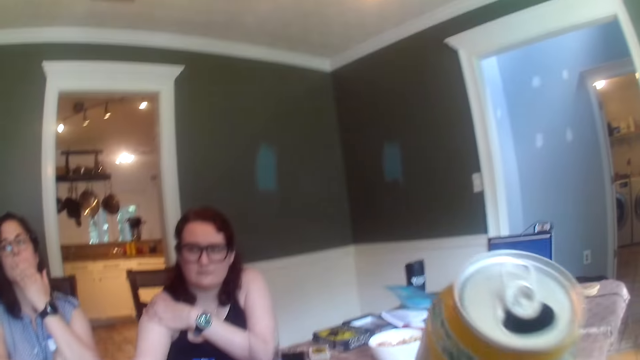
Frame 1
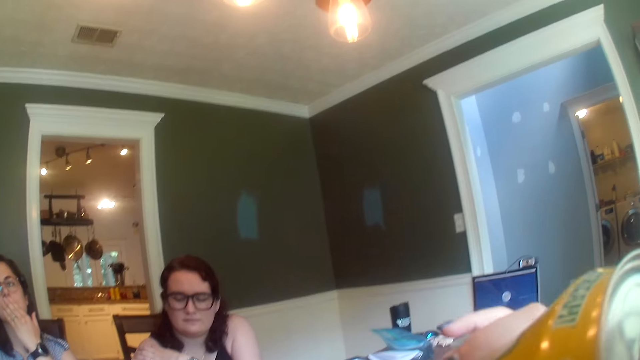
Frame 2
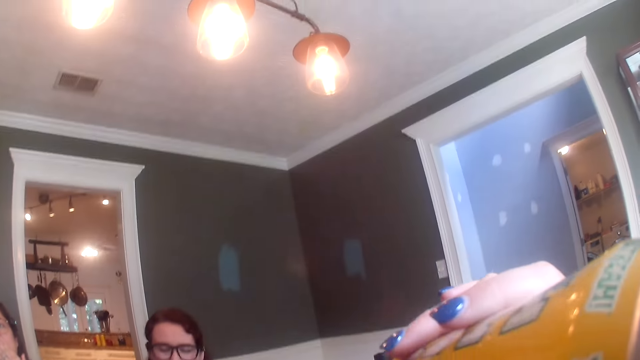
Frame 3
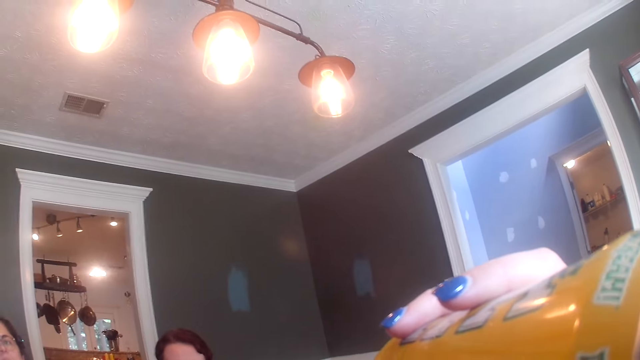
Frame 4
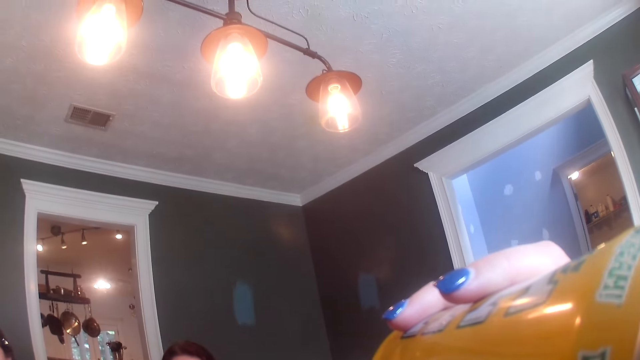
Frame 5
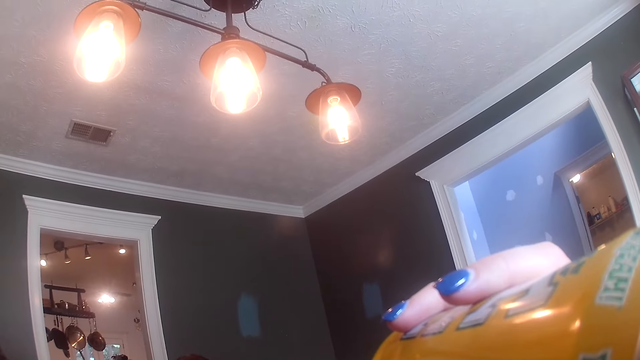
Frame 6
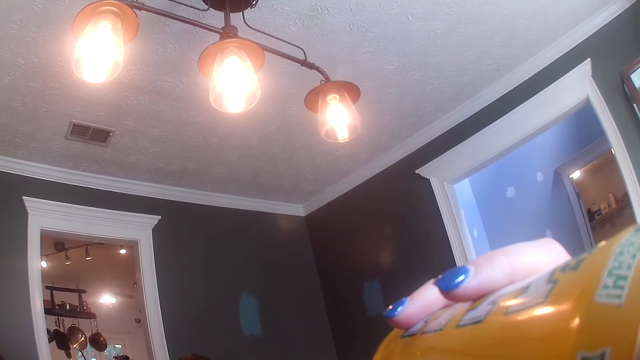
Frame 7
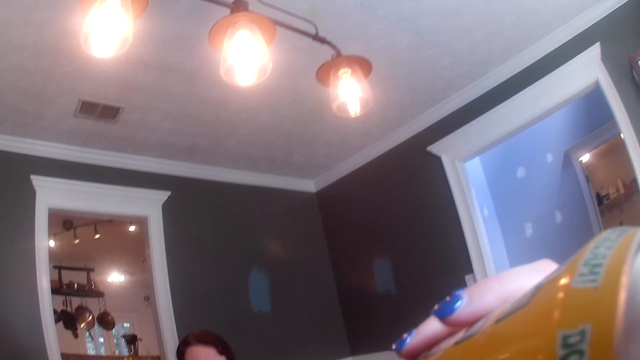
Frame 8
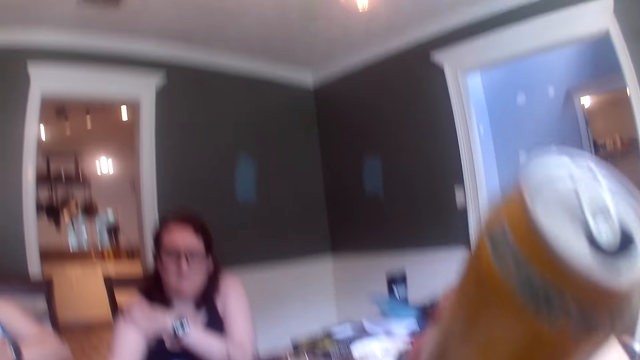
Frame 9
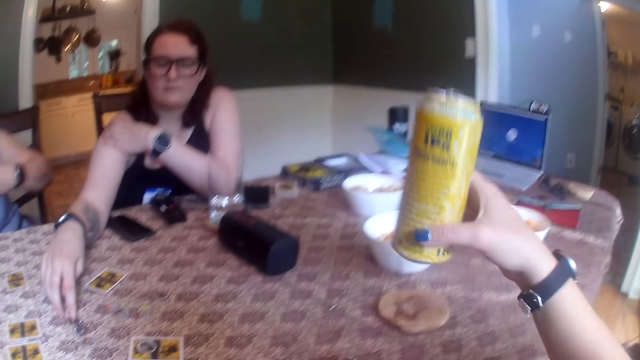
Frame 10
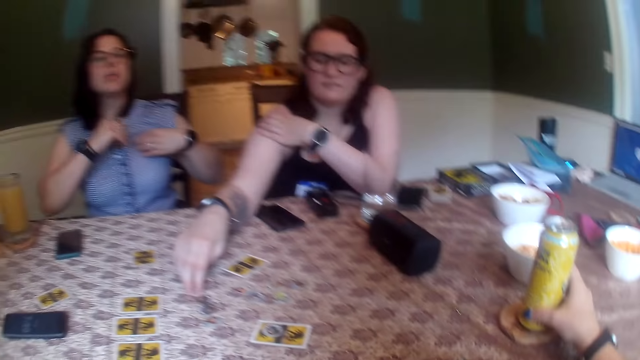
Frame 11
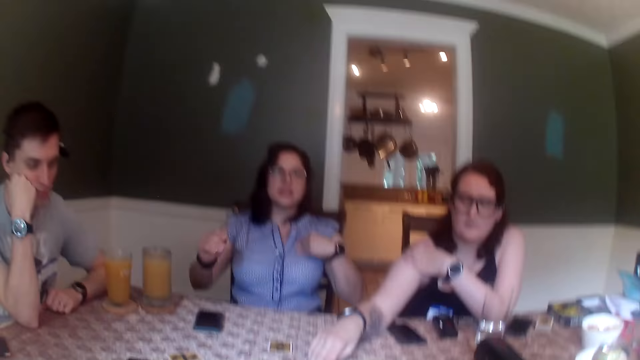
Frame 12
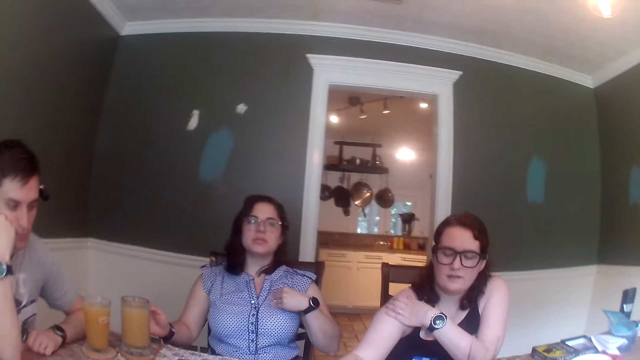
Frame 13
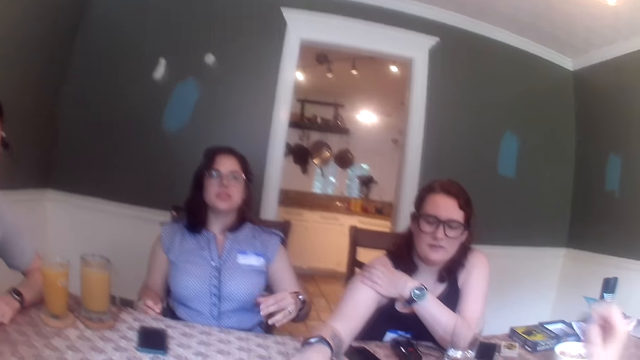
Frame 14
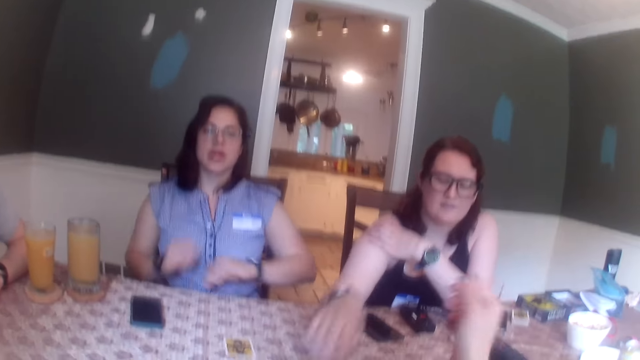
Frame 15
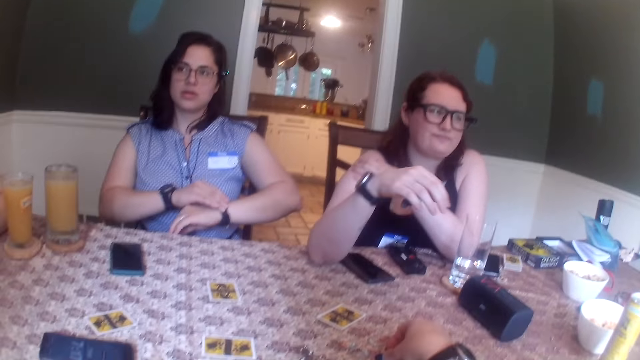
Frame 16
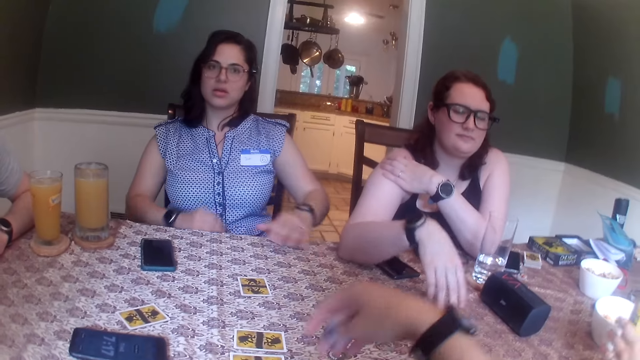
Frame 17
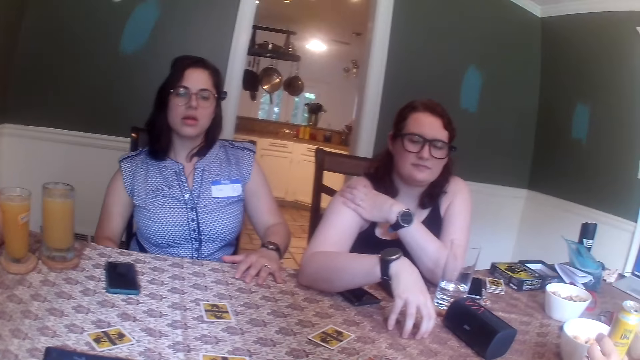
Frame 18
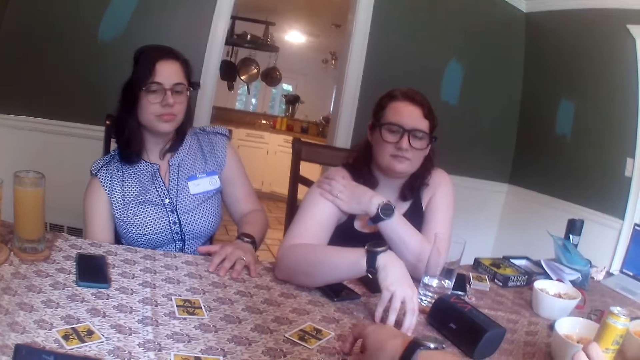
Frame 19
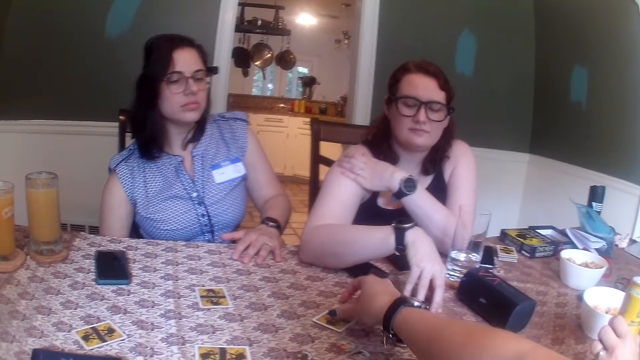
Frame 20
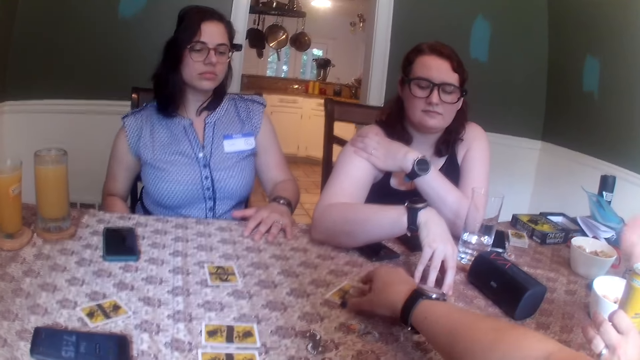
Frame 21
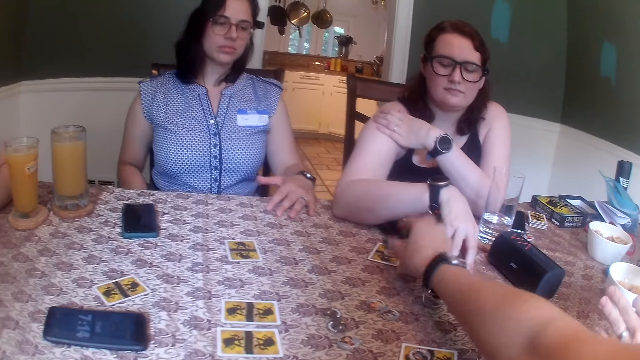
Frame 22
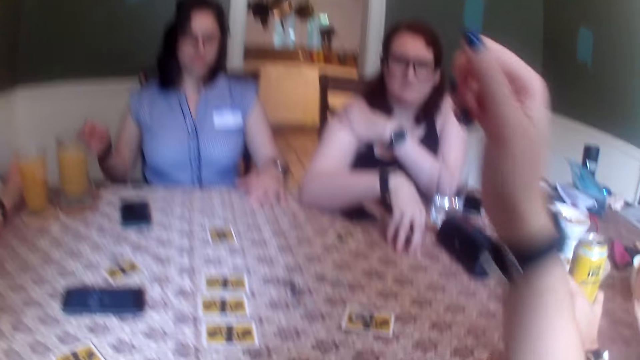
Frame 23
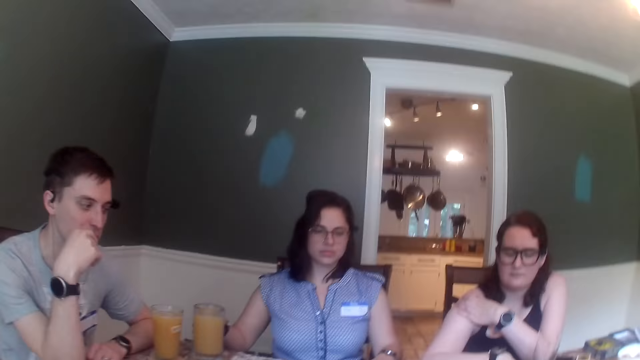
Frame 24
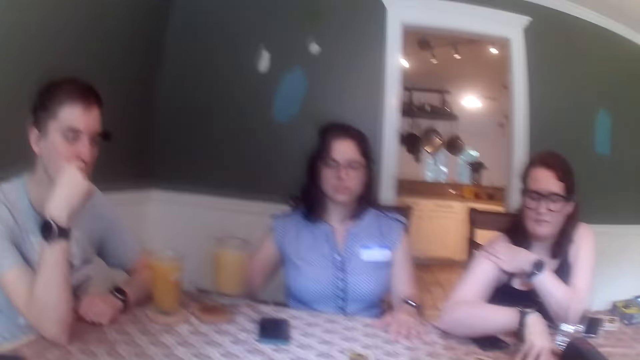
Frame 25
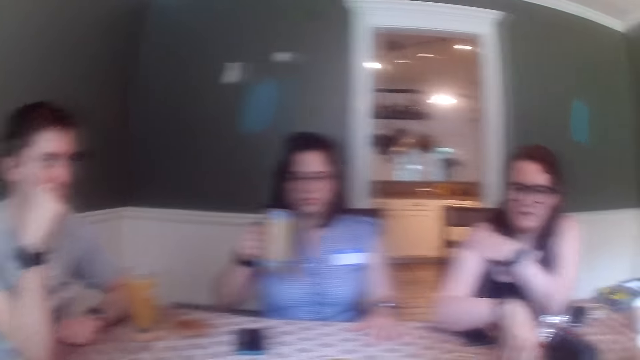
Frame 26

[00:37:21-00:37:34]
The camera wearer drinks from the canned juice with her right hand. A woman moves the tokens on the table with her right hand. The camera wearer drops the canned juice on the coaster on the table with her right hand. Another woman adjusts a wristwatch on her left hand with her right hand. The camera wearer picks up a token on the table with her right hand. She converses with the first woman. She picks up a token on the table. She drops the token on a card on the table. She passes the card on the table with the token on it to the first woman with her right hand. The other woman picks up a glass of juice on a coaster on the table with her right hand.

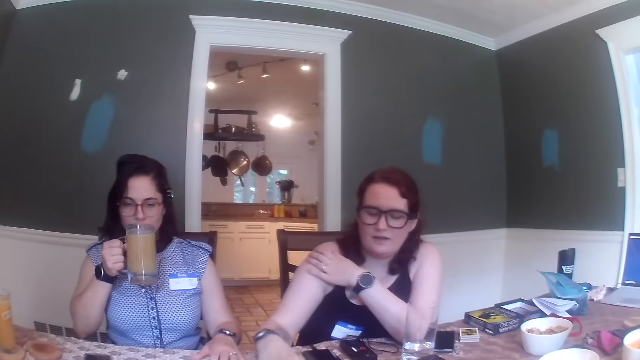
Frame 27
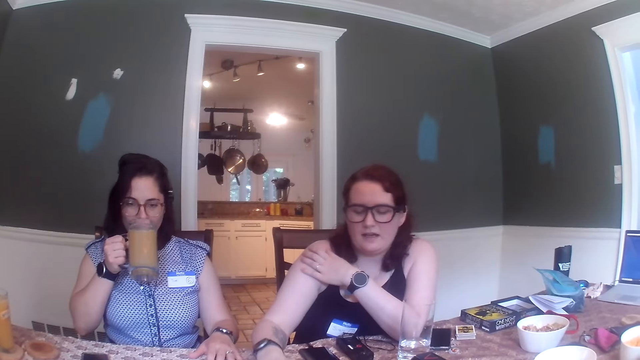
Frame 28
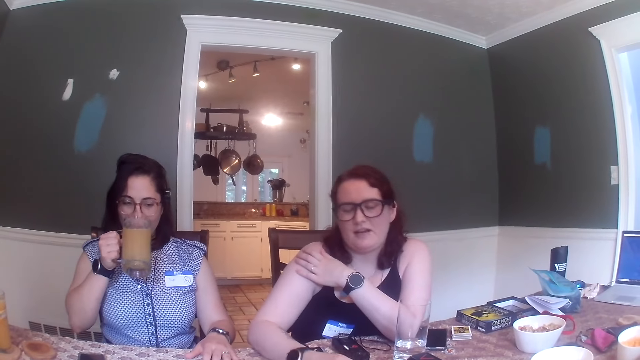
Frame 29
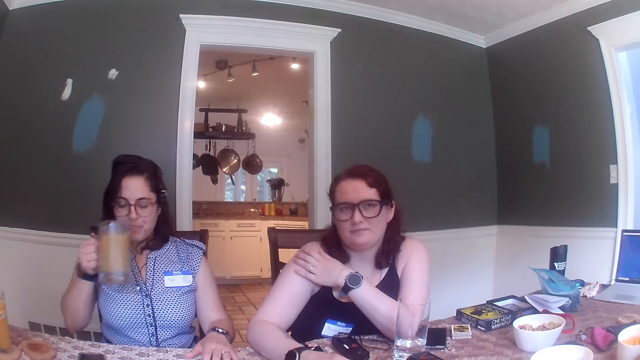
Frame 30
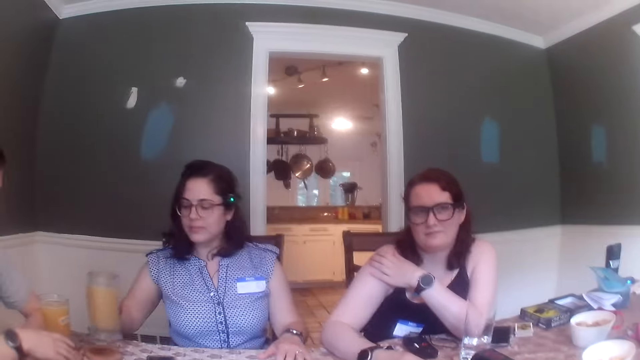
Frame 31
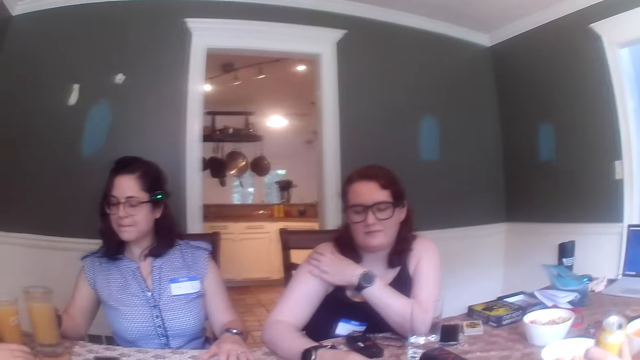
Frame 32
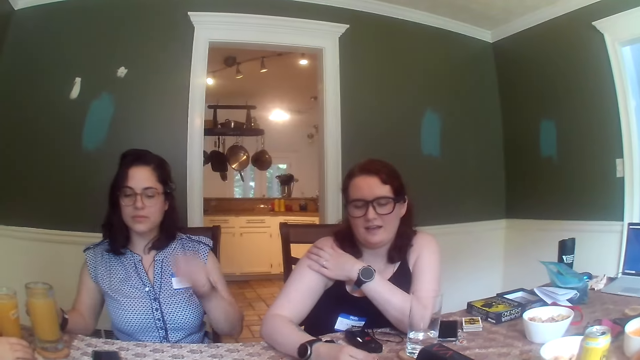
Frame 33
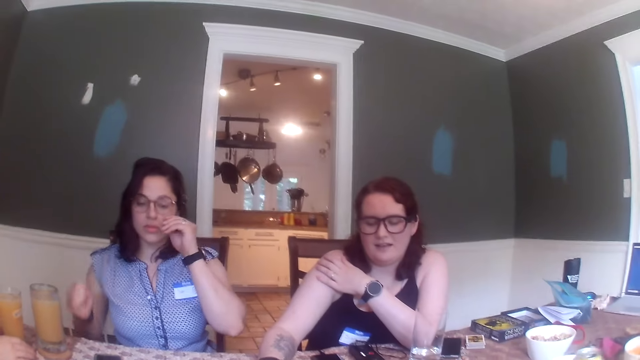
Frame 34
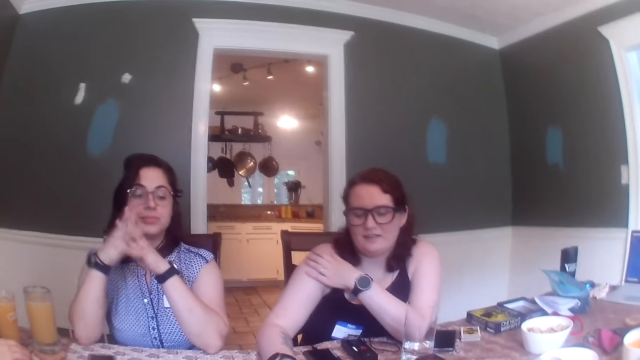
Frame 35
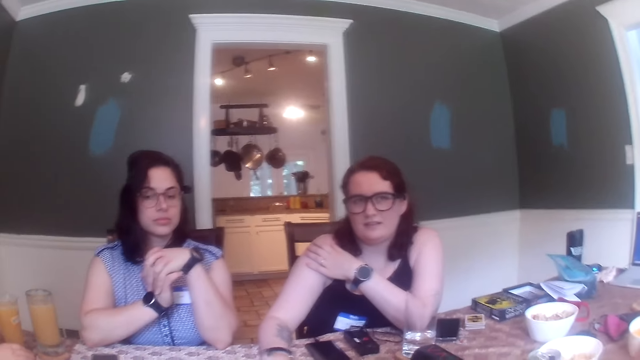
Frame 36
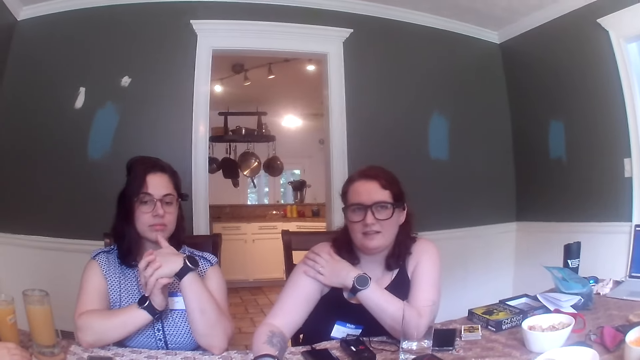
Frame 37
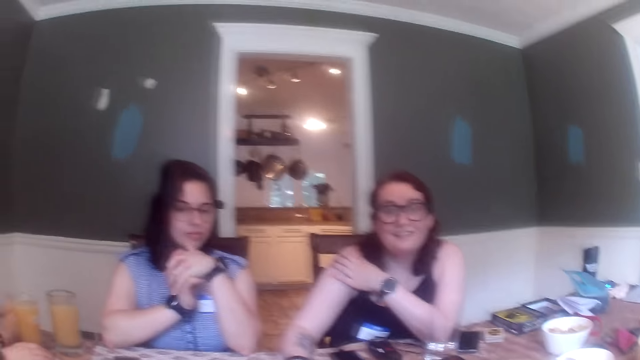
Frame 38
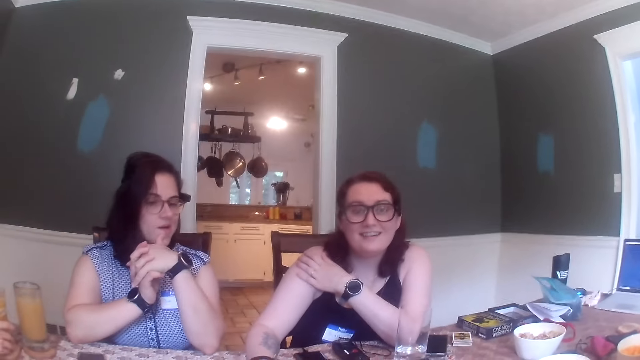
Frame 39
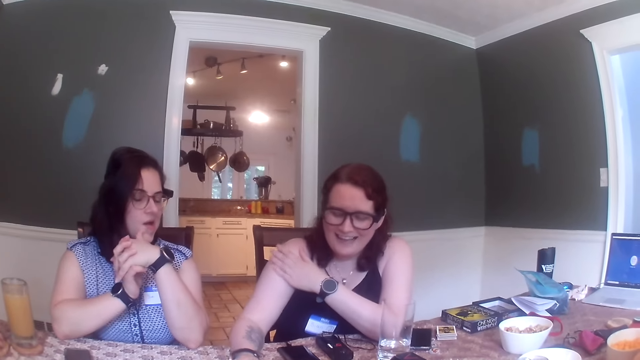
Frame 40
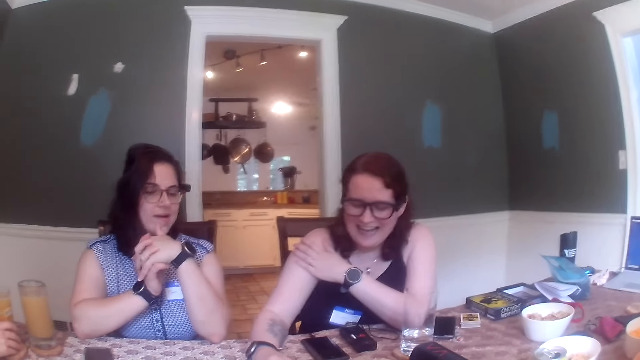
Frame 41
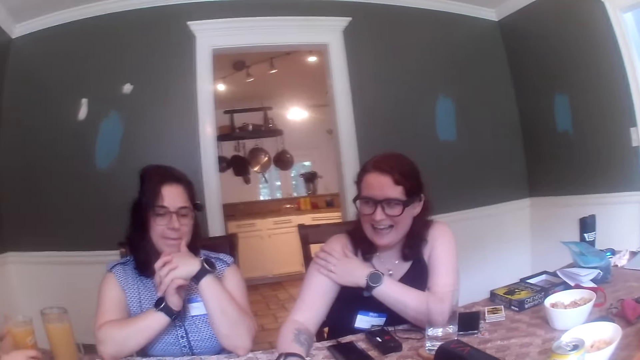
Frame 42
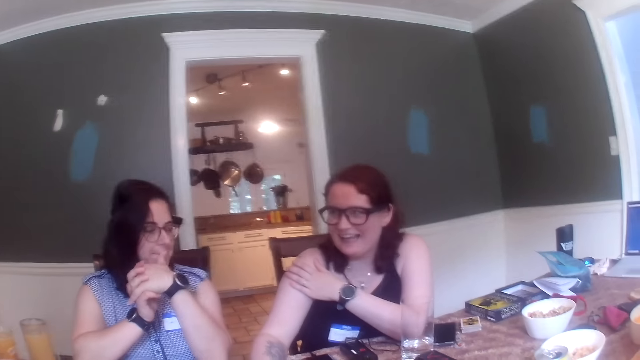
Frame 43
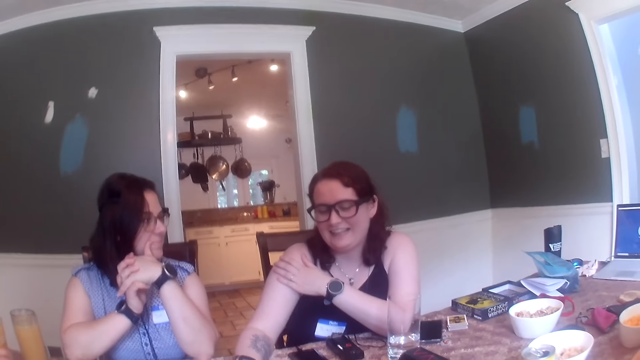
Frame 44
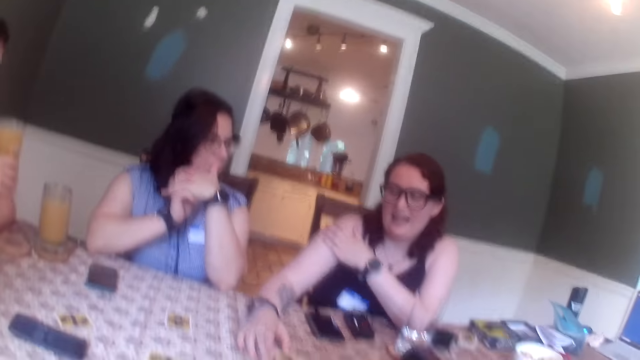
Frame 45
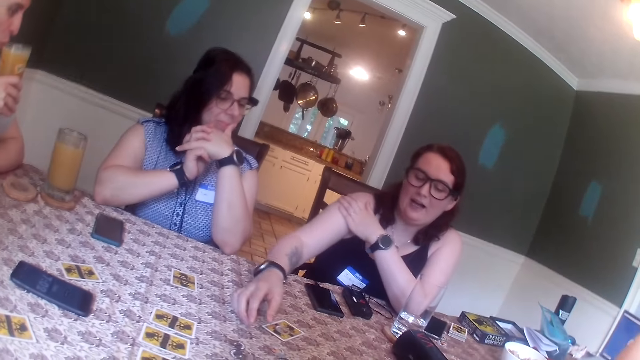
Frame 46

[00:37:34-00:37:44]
A woman drinks from the glass of juice with her right hand. Another woman converses with the camera wearer. The first woman places the cup of juice on the coaster on the table with her right hand. A man converses with the second woman. Another man picks up a glass of juice on a coaster on the table with his right hand.
